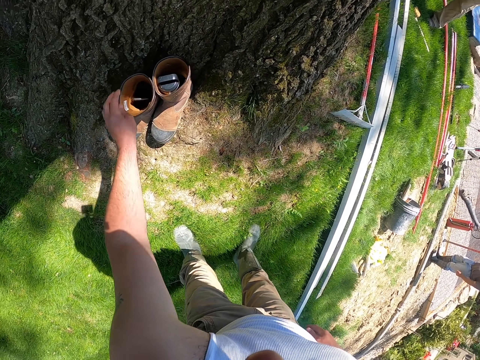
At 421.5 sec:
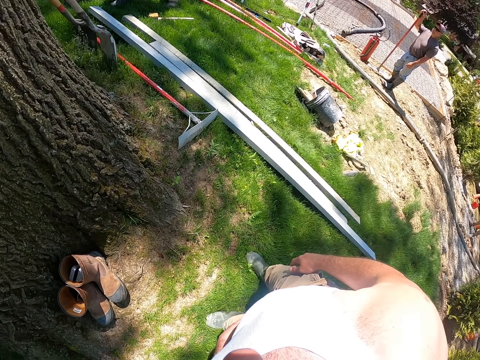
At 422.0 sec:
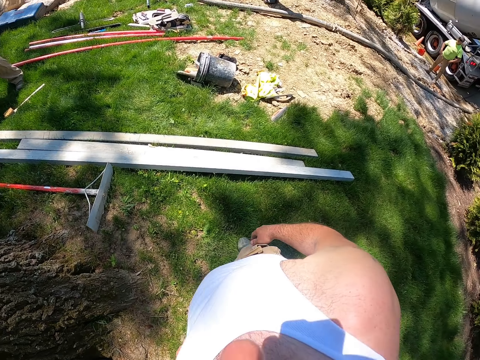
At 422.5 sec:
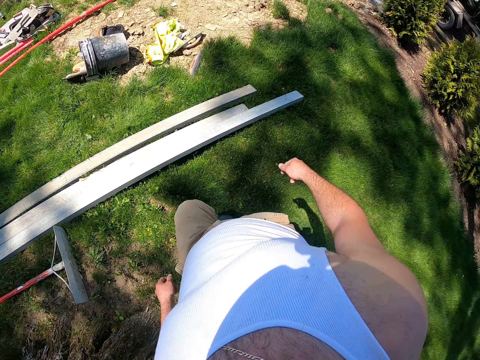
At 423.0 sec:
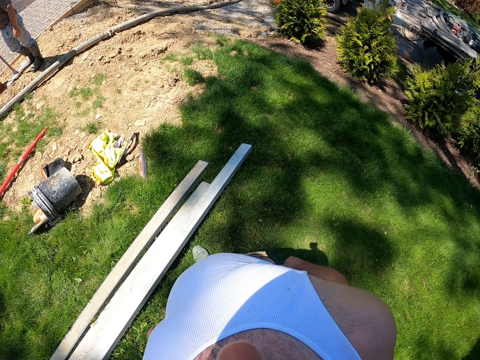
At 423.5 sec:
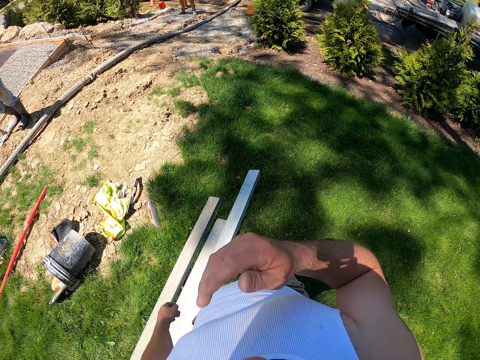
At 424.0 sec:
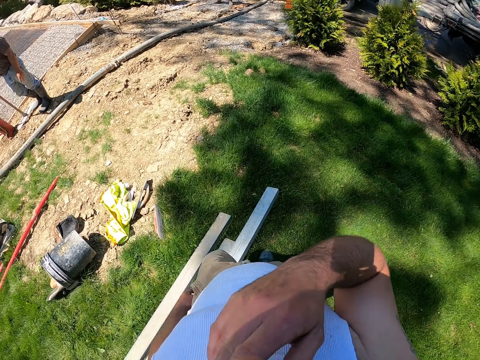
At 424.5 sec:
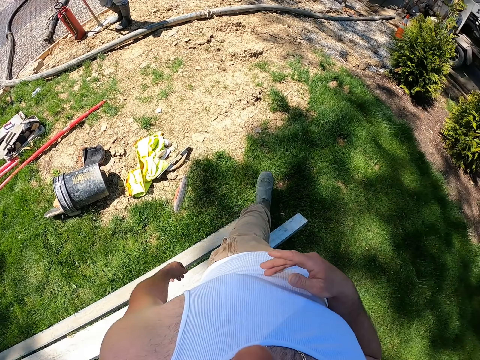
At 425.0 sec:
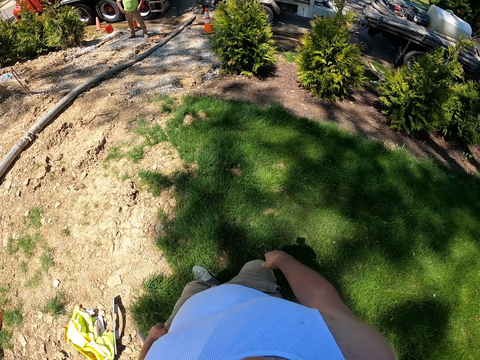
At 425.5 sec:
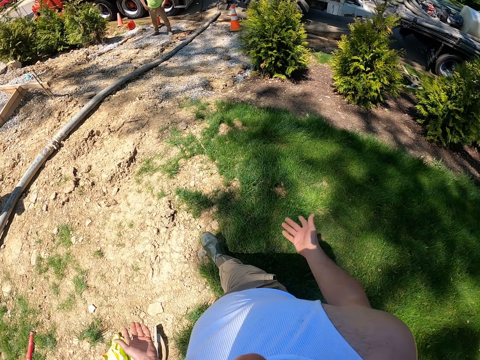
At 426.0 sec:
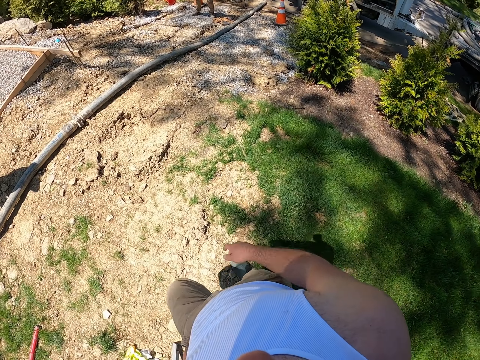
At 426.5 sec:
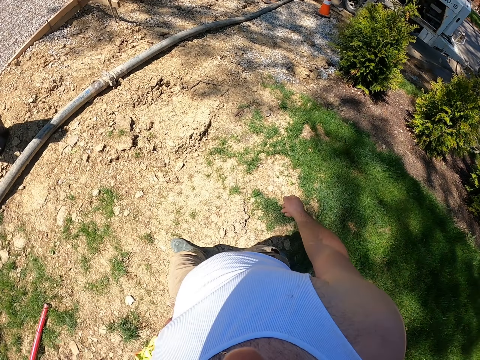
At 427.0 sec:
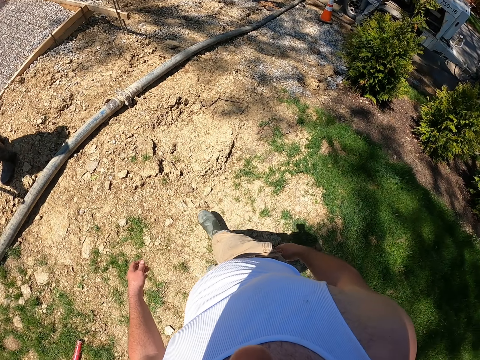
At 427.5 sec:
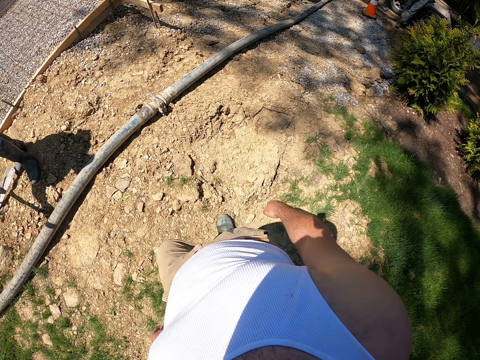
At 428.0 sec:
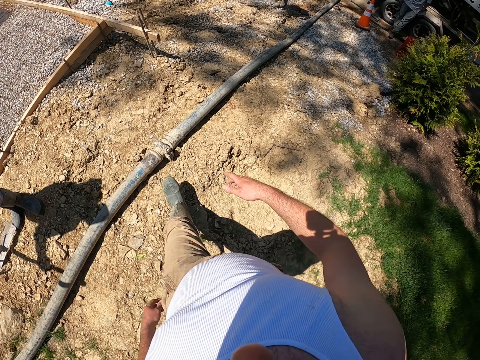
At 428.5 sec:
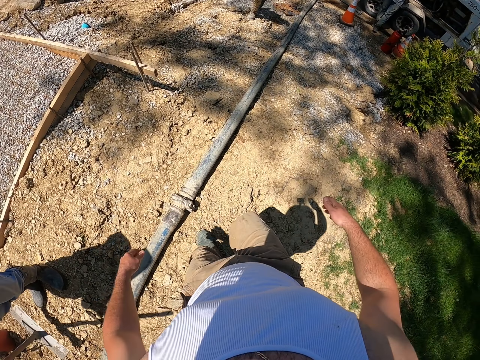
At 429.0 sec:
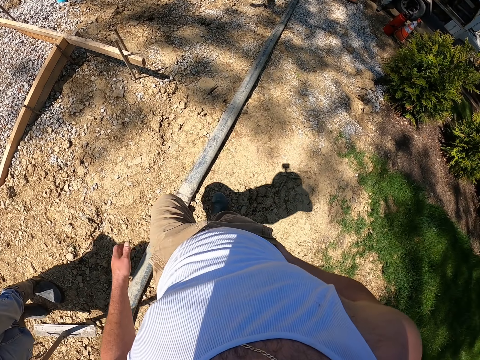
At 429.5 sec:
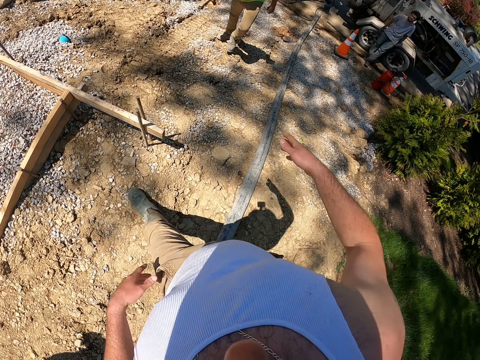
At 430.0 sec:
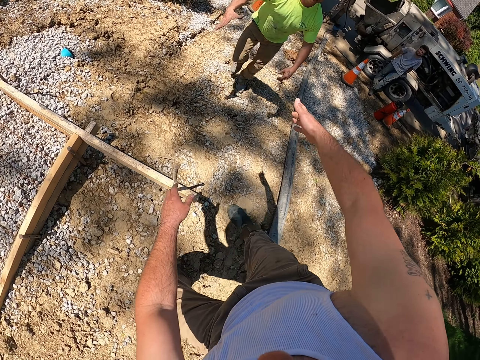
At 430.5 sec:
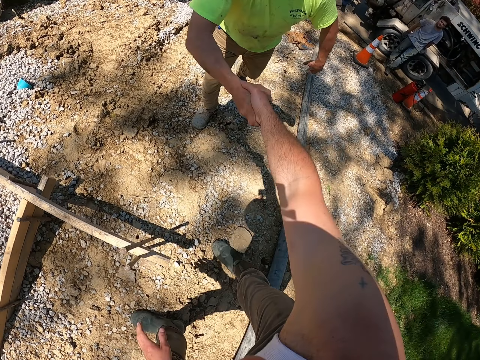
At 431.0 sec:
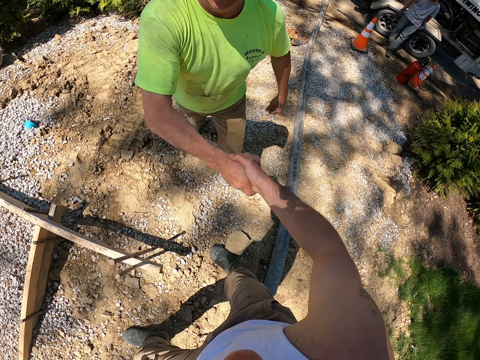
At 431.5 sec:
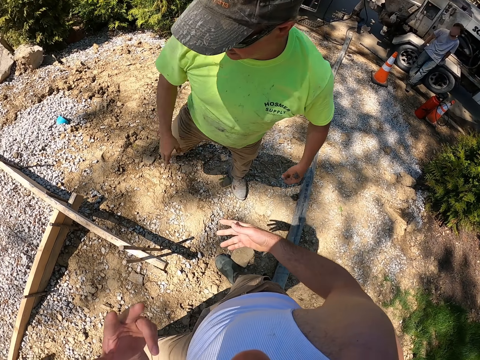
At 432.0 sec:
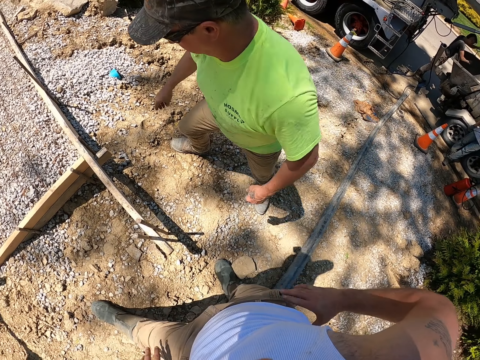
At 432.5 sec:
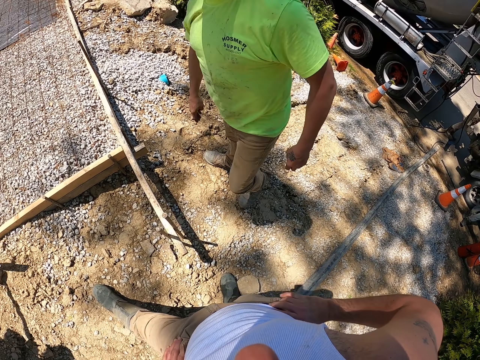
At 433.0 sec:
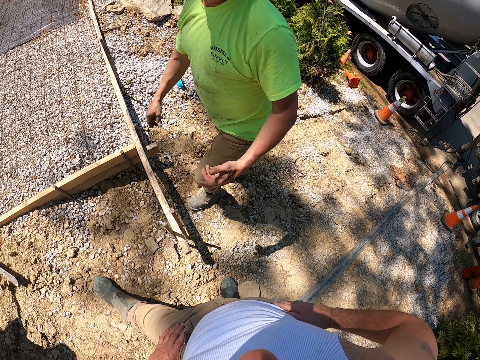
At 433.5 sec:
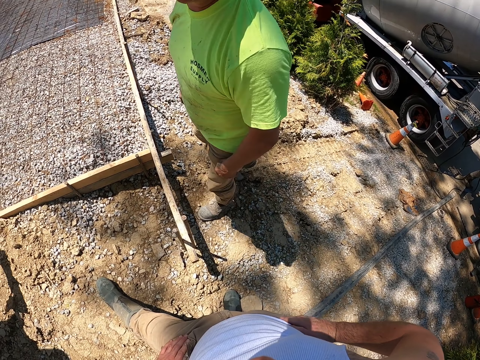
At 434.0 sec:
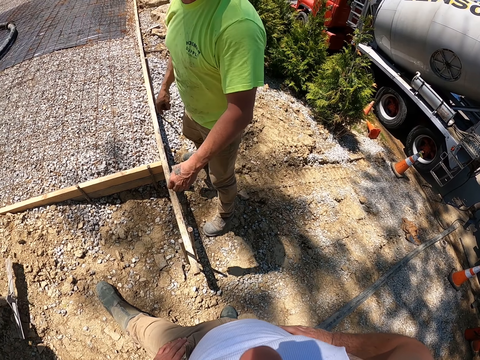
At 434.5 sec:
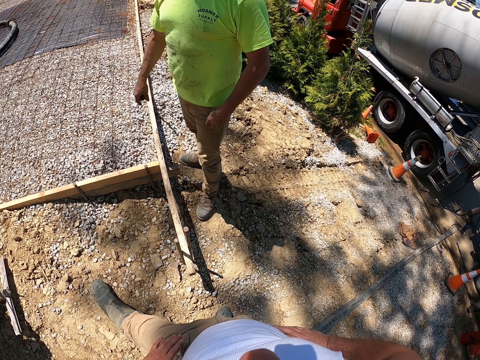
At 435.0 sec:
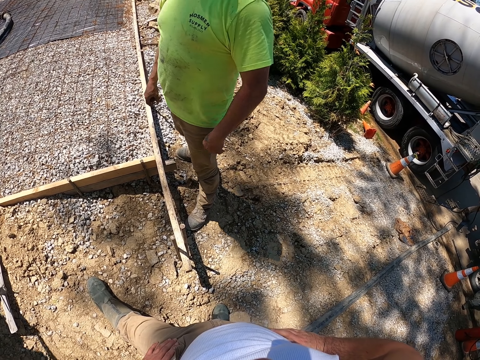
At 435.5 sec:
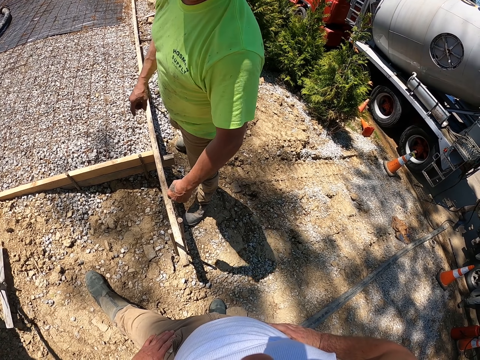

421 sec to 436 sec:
The camera wearer puts the phone in the rubber boot. They walk around. They shake hands and converse with a man as their hands move.

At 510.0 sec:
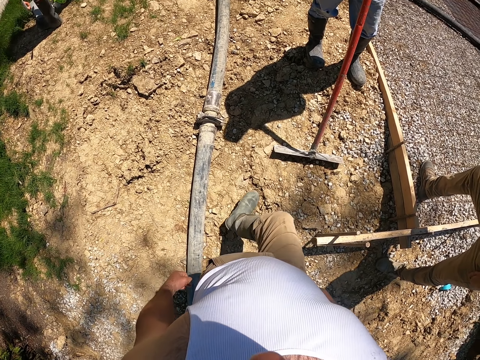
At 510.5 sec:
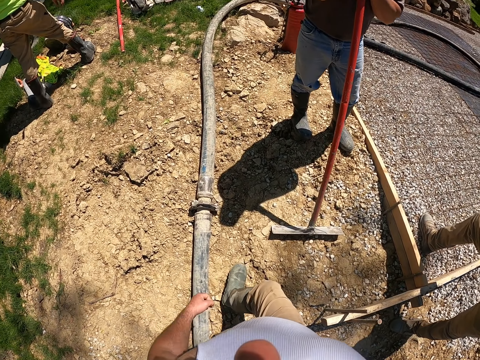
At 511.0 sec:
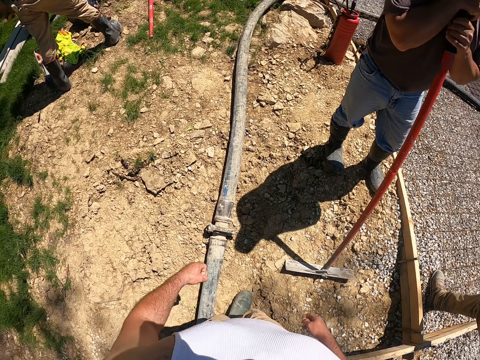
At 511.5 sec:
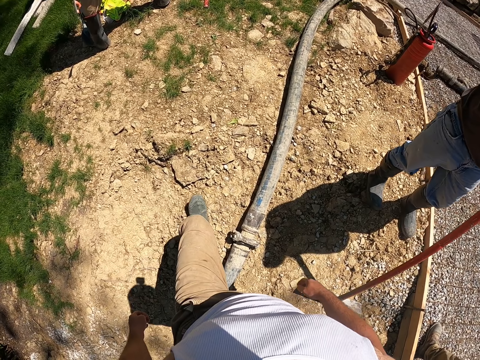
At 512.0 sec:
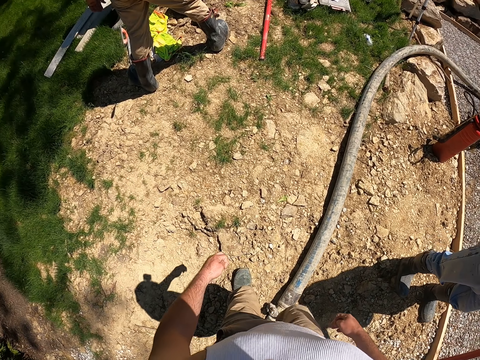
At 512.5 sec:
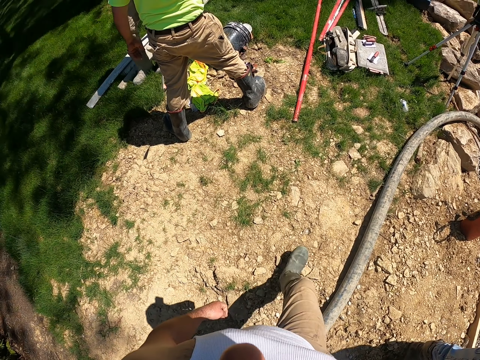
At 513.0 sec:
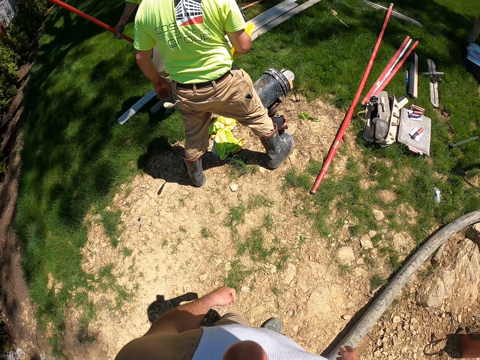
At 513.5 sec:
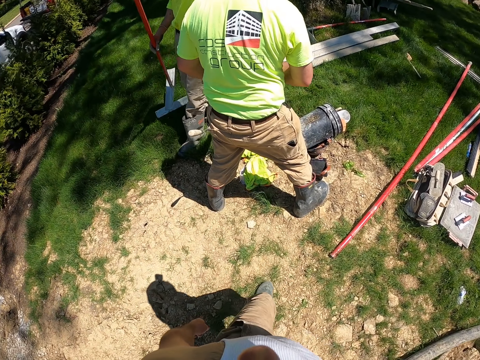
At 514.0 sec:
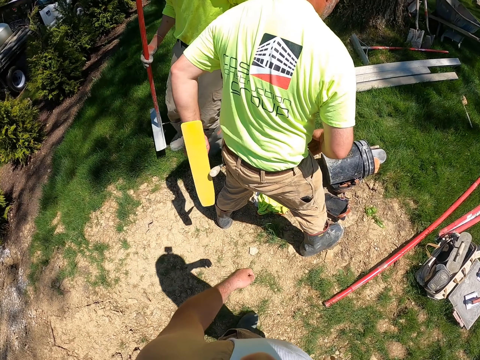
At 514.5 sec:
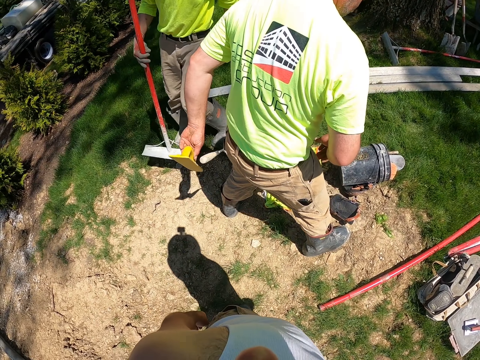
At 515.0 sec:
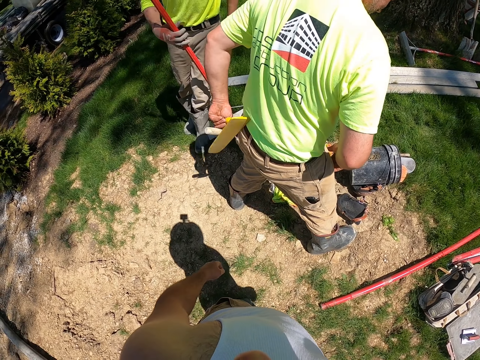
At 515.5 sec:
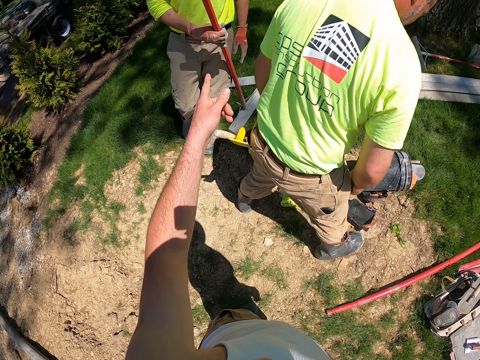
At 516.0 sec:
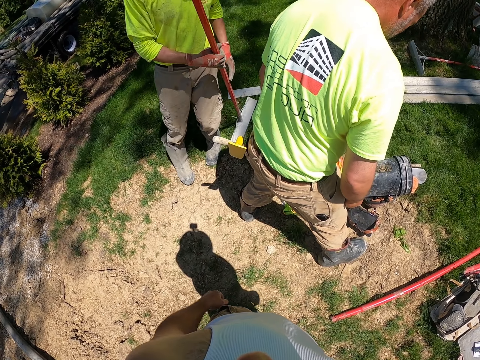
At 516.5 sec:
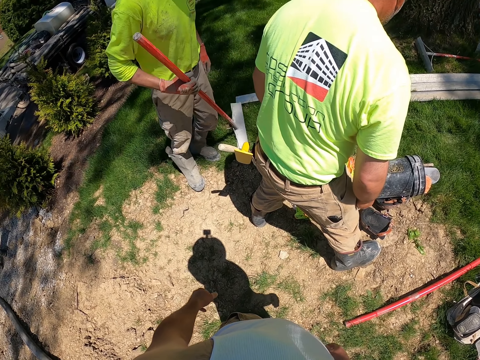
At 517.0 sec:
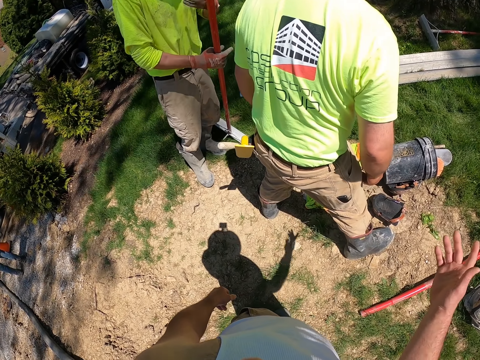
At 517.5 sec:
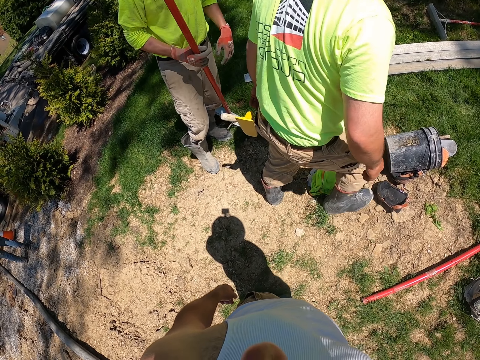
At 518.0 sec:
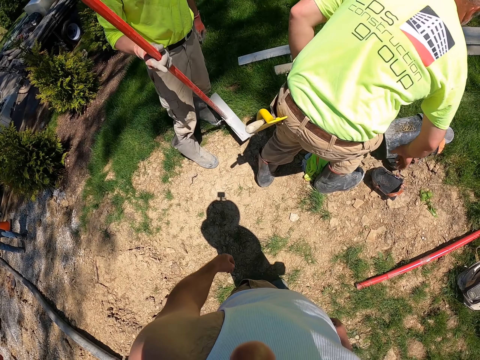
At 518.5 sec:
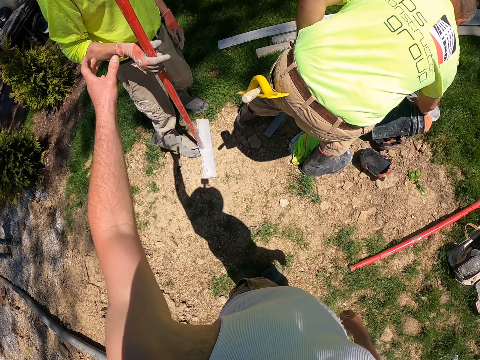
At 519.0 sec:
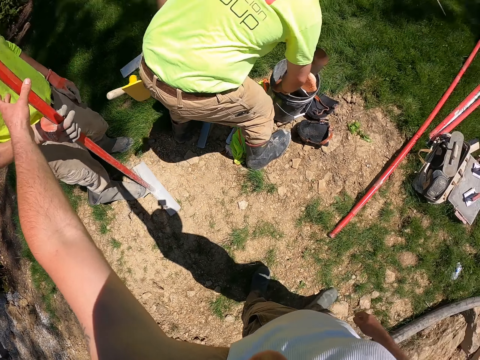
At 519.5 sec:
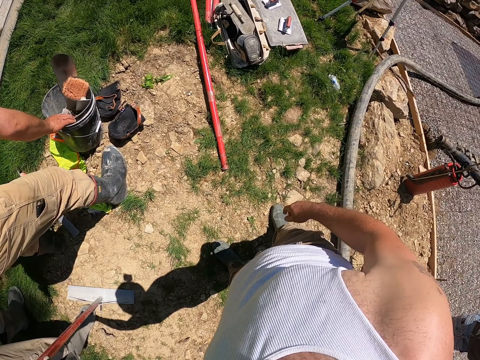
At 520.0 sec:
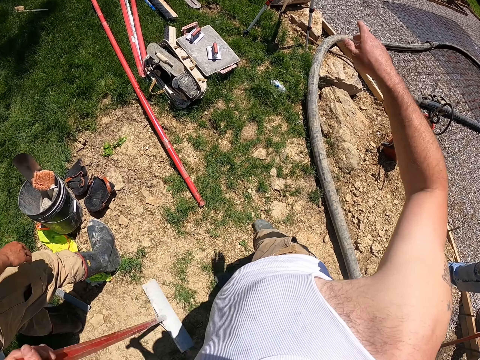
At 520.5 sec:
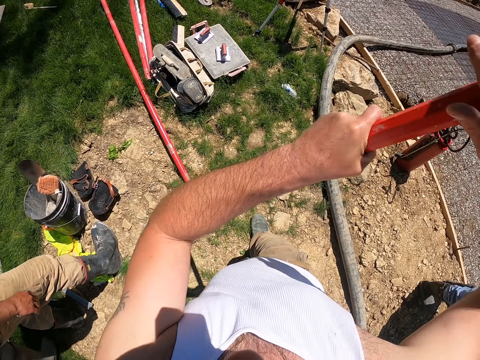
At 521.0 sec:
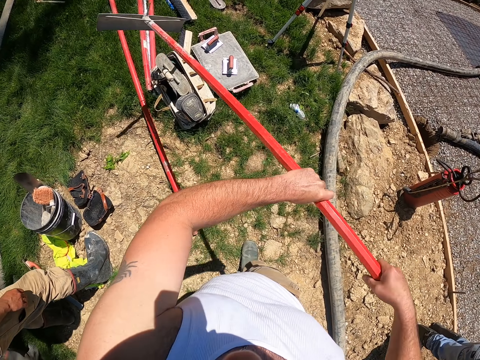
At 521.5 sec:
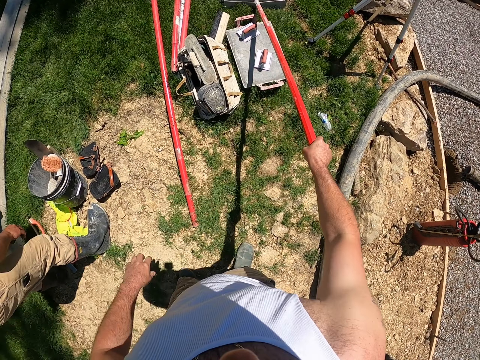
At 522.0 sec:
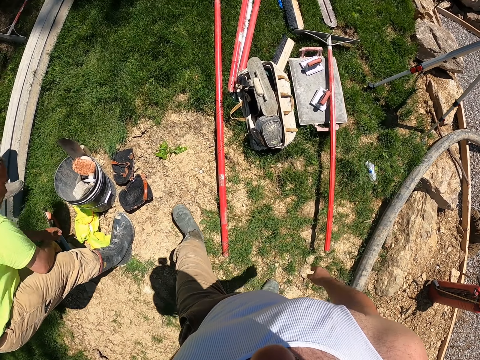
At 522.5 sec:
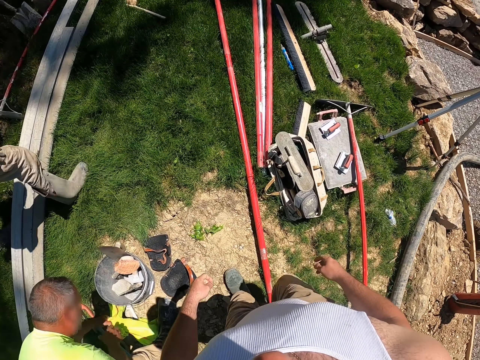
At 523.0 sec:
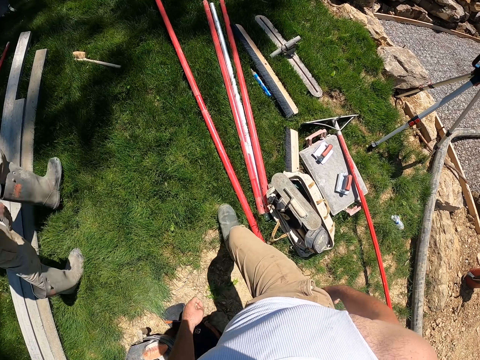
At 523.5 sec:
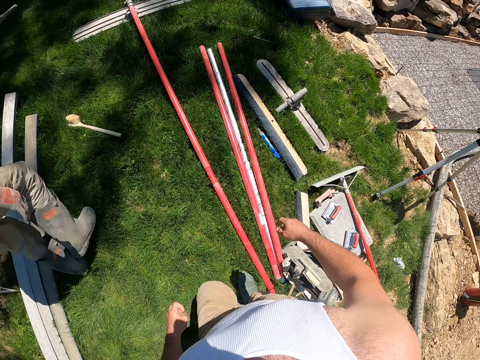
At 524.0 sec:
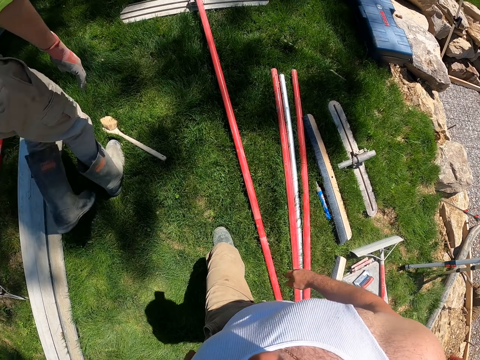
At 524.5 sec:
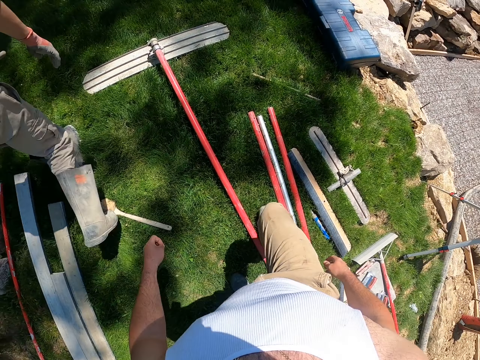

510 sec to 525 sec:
The camera wearer walks around. He gestures with his hand. He takes the come along rake from a man. He drops the come along rake on the ground. He walks around.
